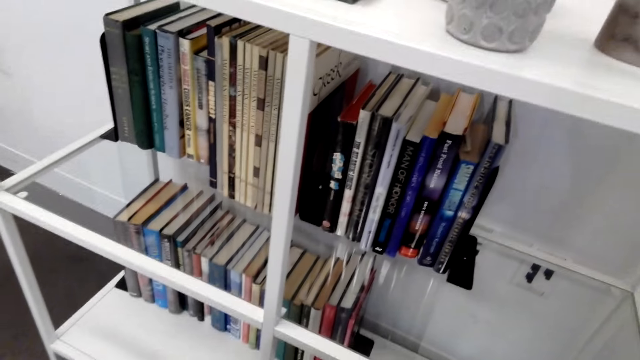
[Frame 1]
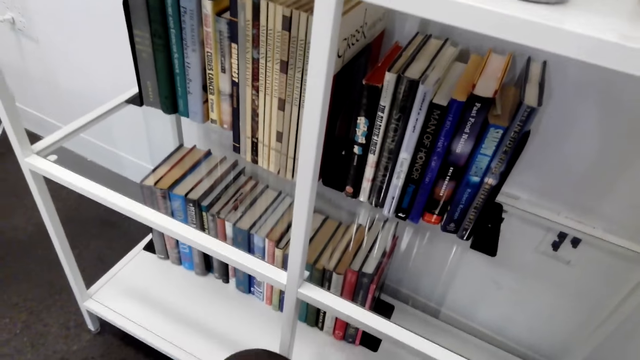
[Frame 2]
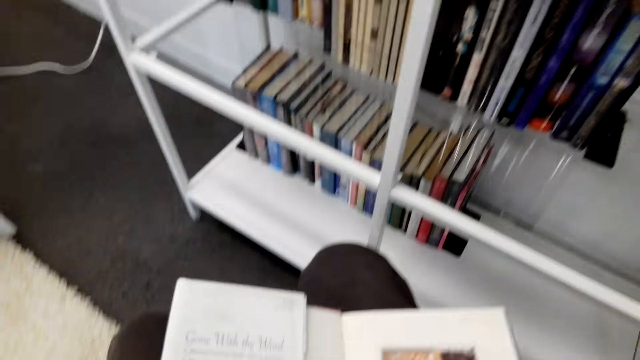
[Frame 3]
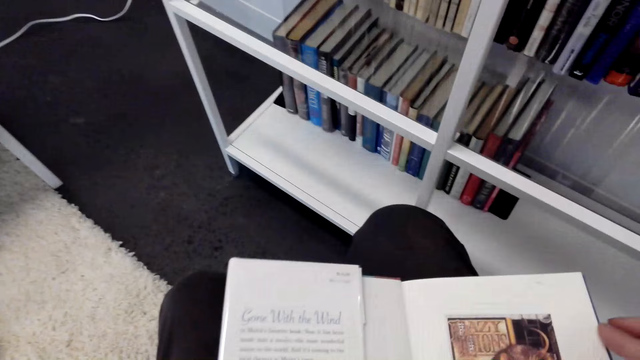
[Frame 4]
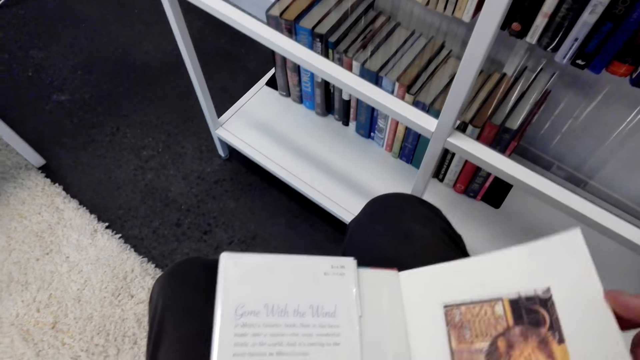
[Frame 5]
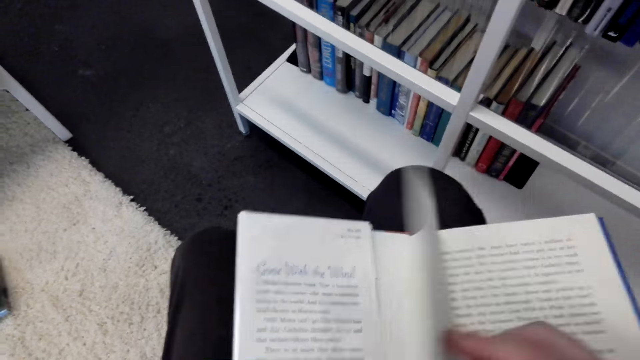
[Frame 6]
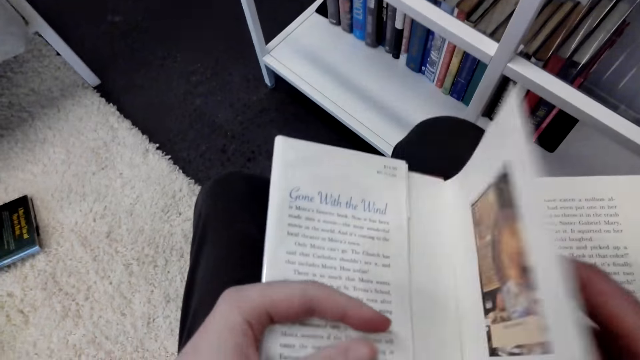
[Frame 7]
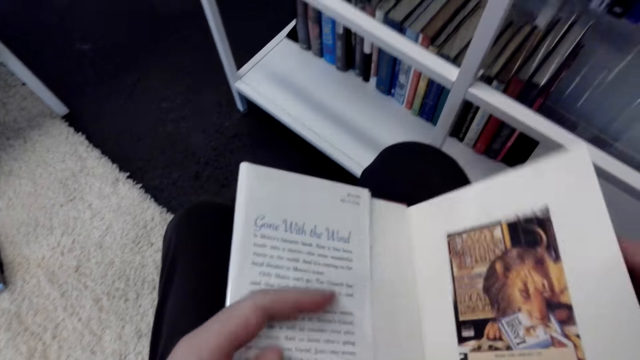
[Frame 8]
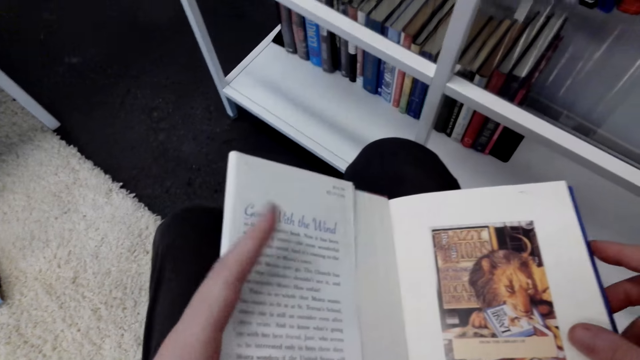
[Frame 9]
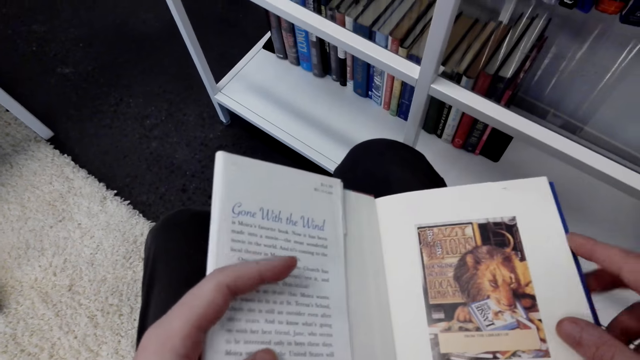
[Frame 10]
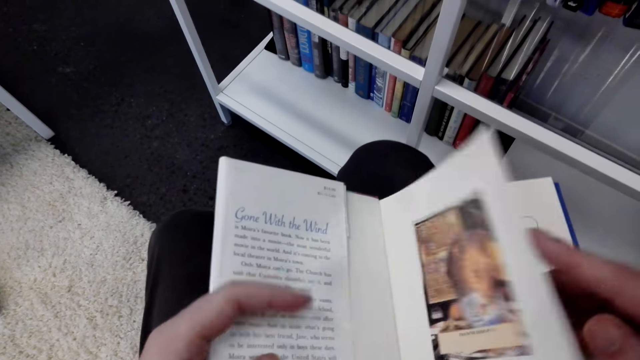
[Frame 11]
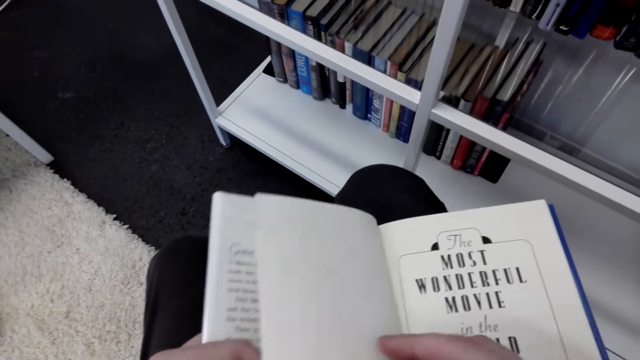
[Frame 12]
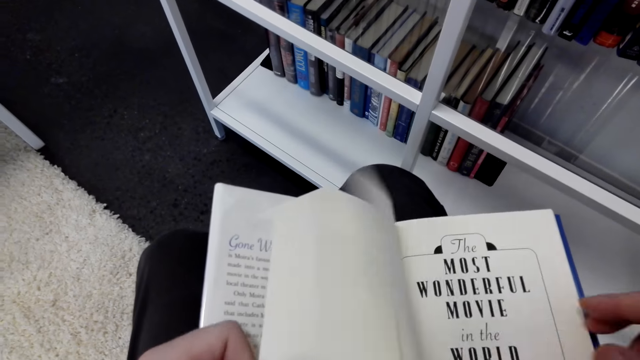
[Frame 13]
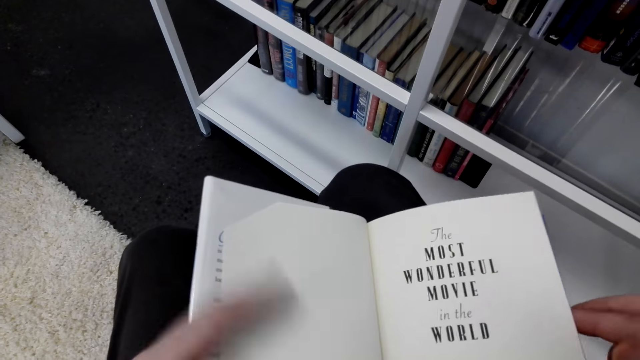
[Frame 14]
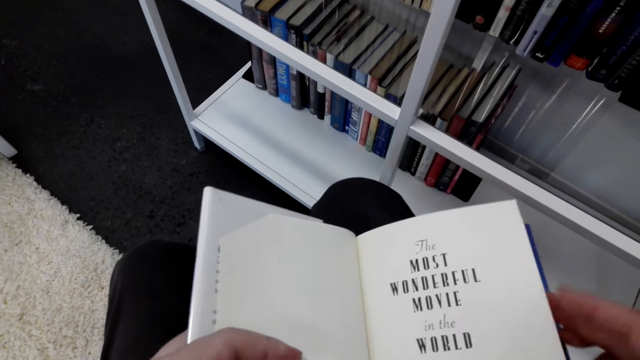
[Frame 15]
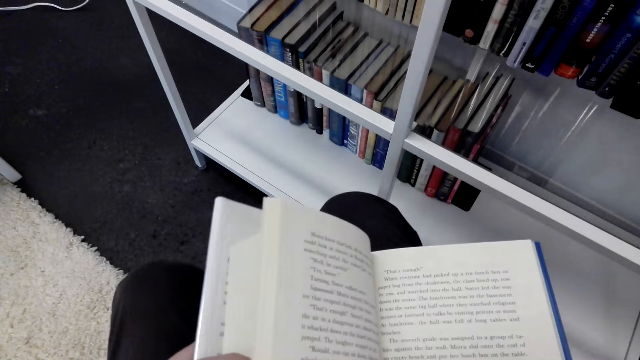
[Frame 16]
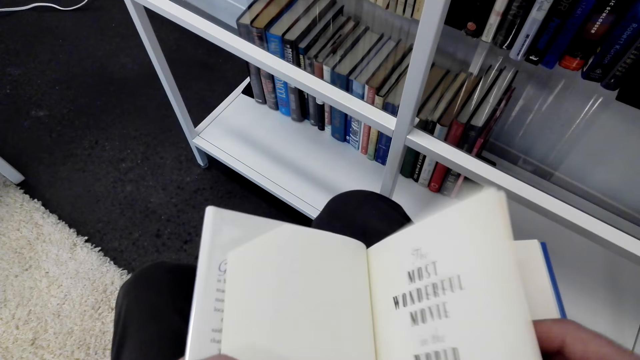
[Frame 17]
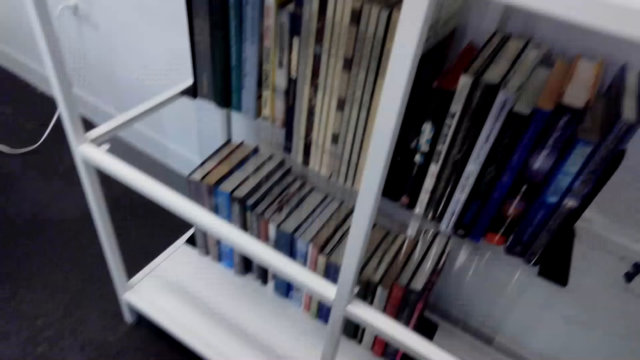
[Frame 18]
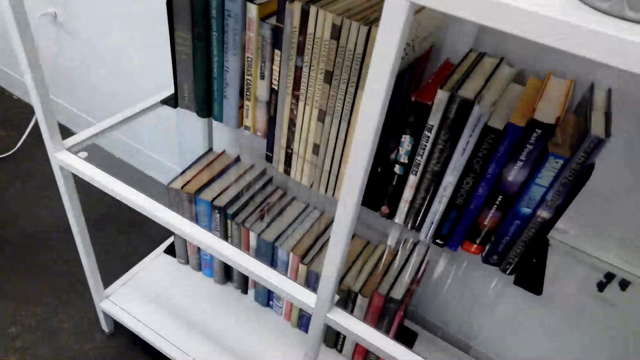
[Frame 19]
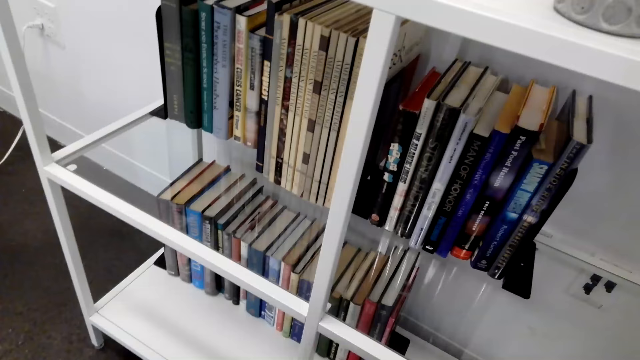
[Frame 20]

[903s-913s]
The camera wearer stares at the book. They open the pages of the book. They read the book.

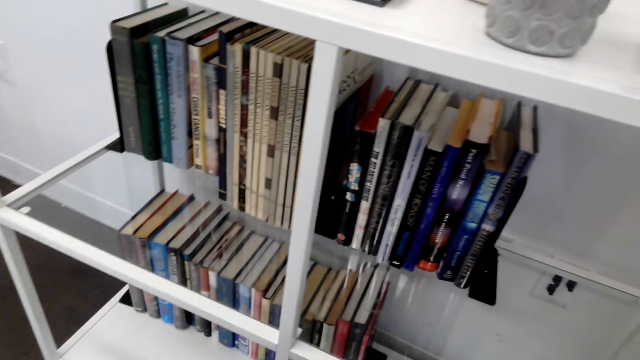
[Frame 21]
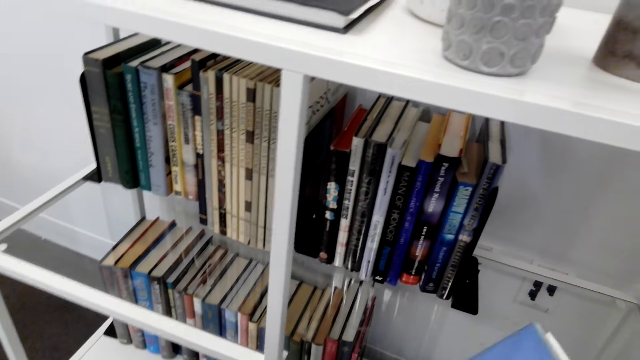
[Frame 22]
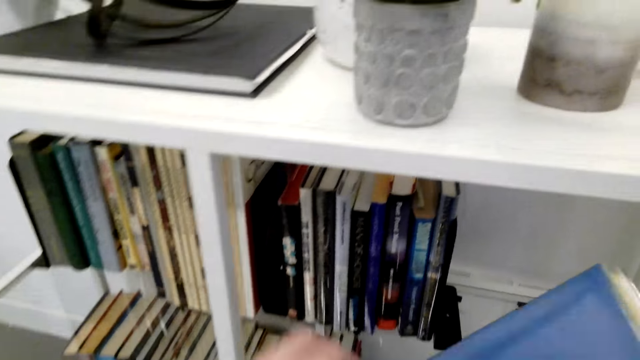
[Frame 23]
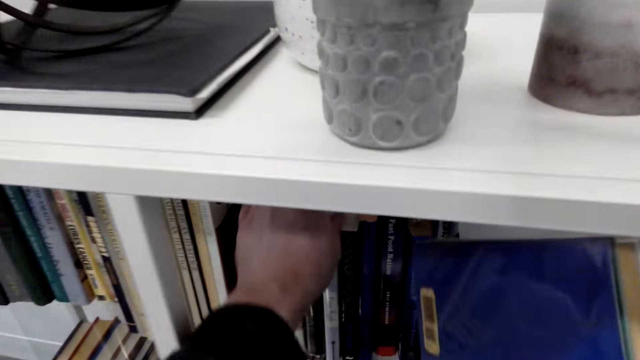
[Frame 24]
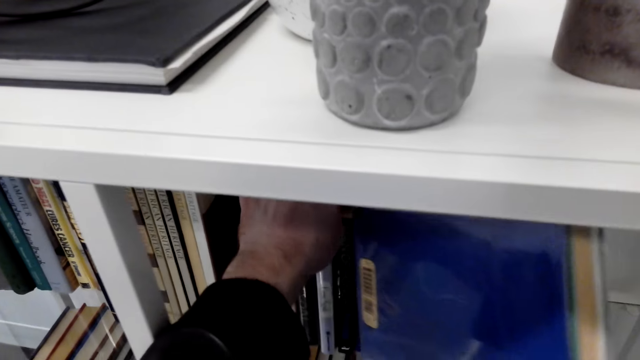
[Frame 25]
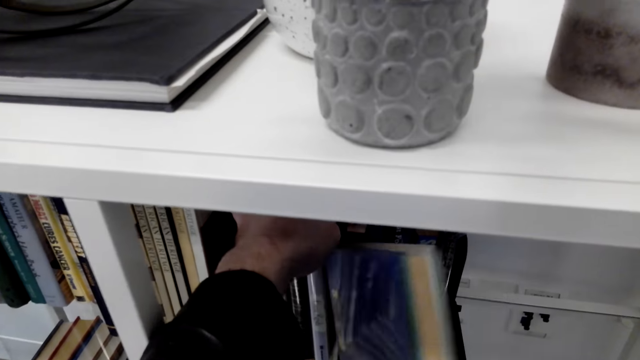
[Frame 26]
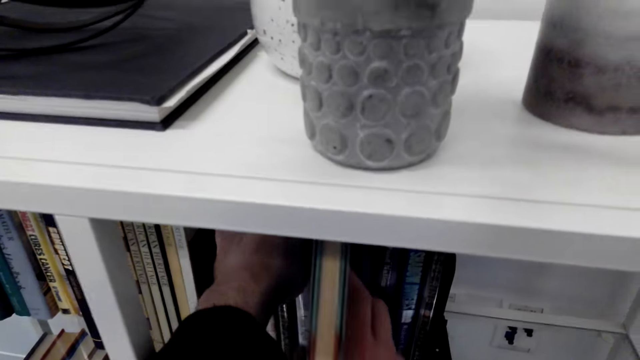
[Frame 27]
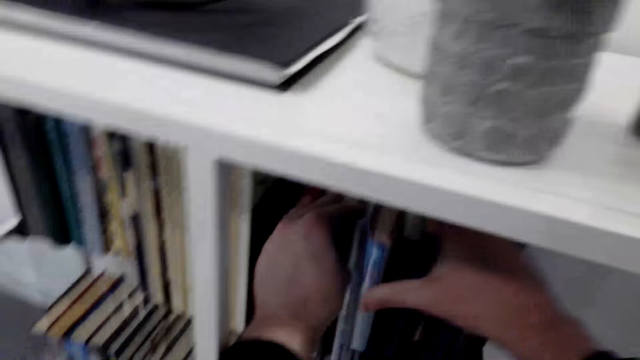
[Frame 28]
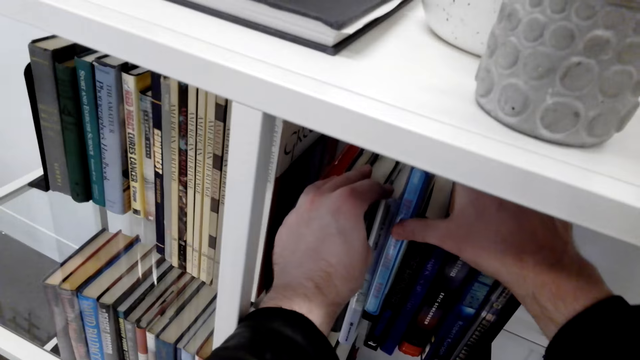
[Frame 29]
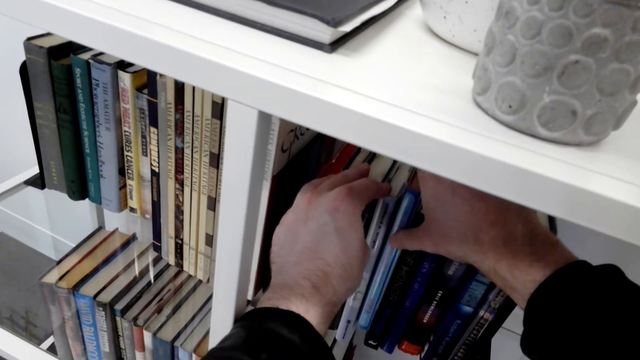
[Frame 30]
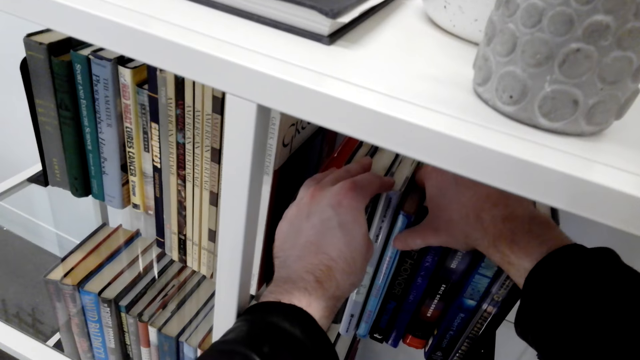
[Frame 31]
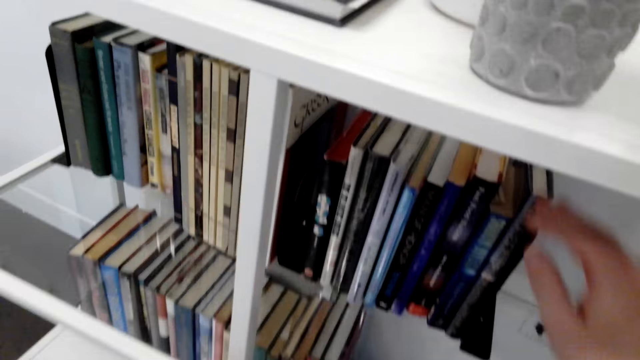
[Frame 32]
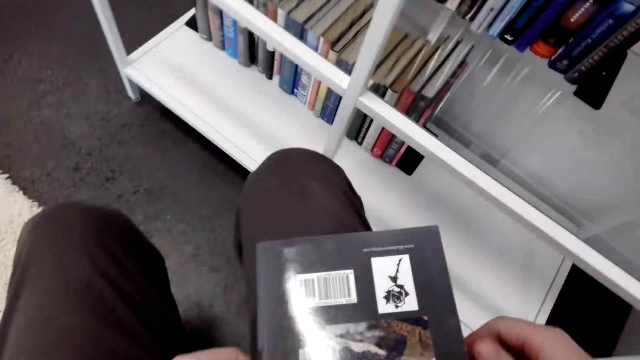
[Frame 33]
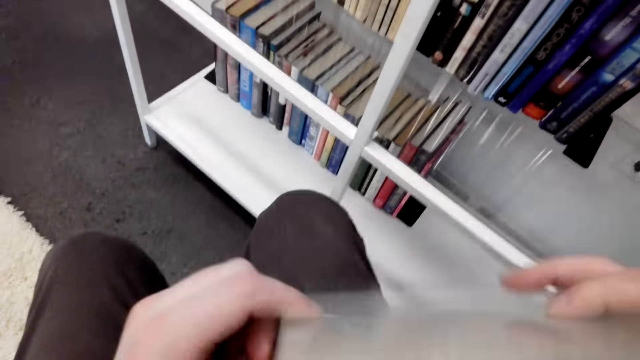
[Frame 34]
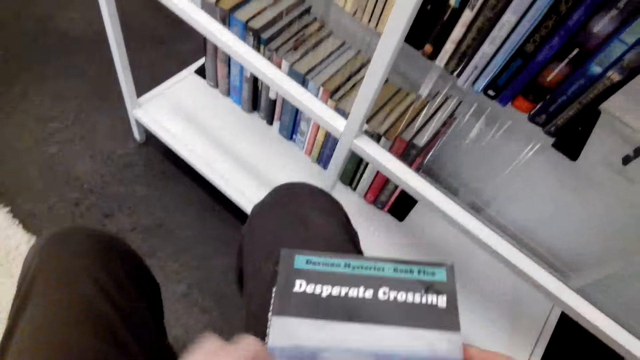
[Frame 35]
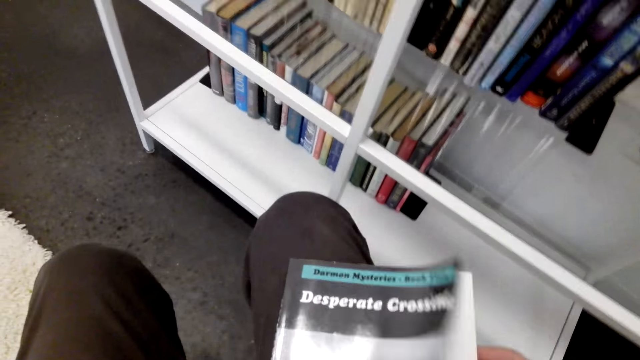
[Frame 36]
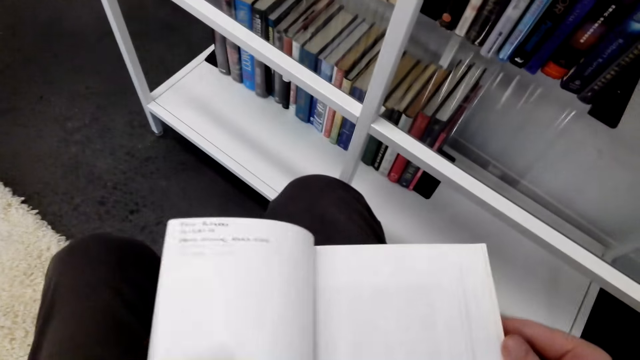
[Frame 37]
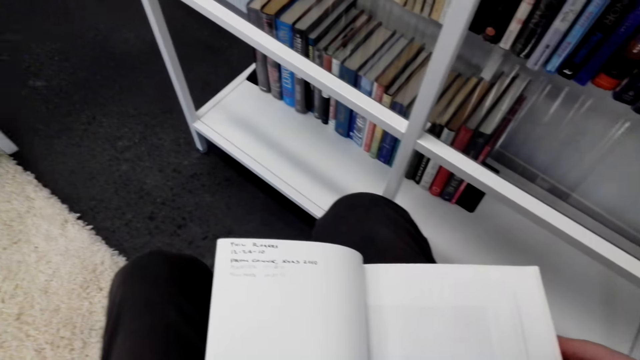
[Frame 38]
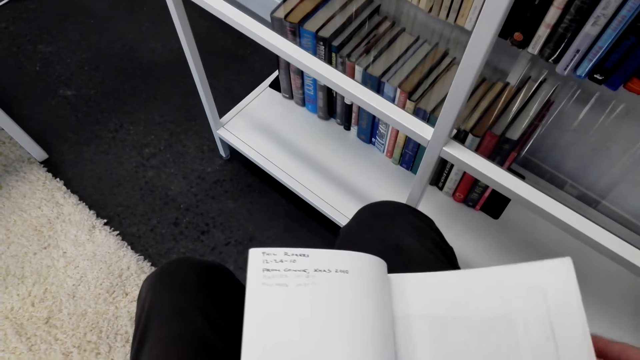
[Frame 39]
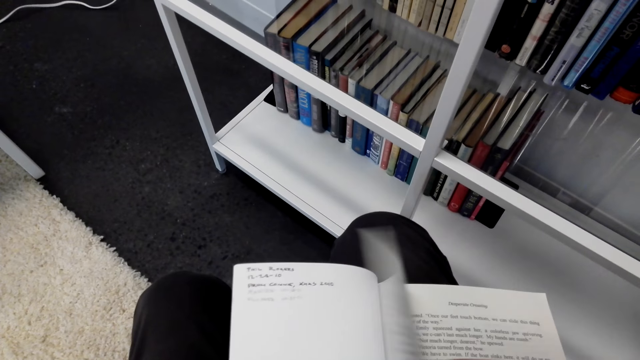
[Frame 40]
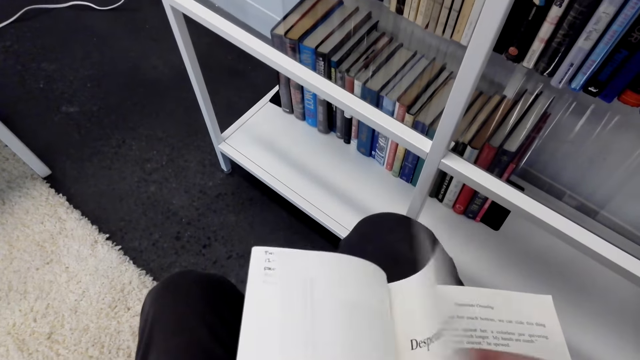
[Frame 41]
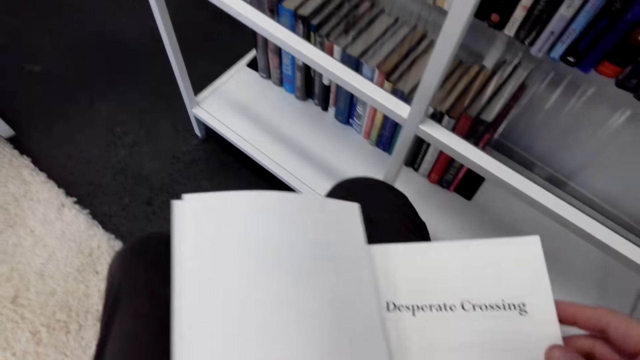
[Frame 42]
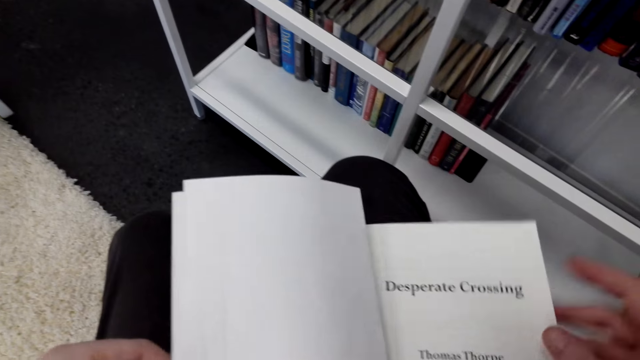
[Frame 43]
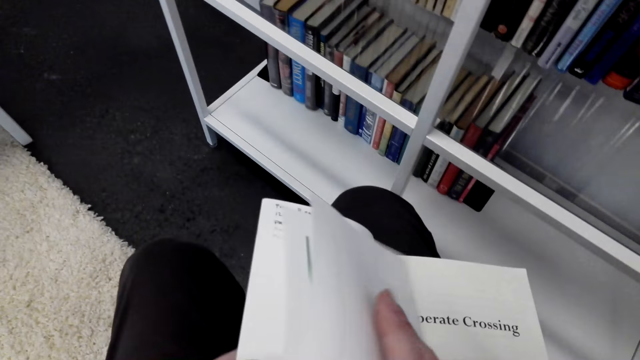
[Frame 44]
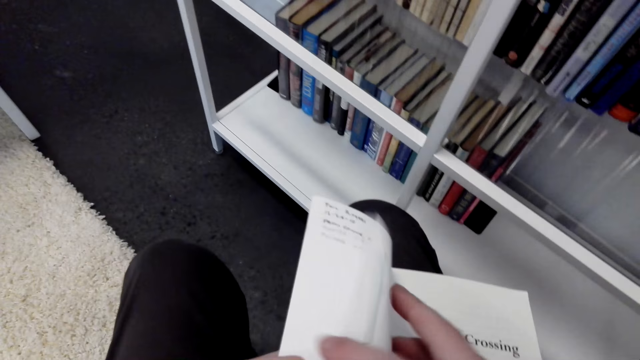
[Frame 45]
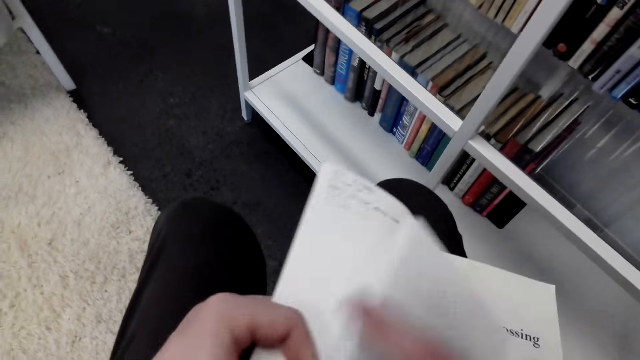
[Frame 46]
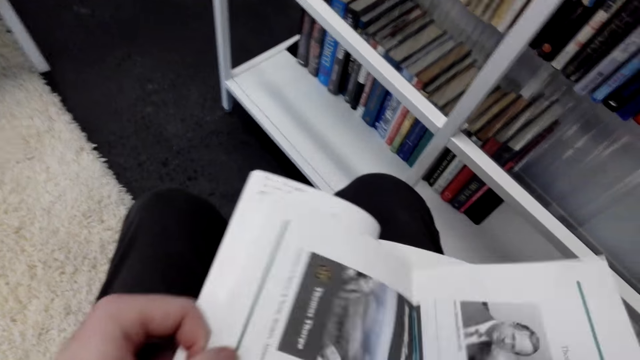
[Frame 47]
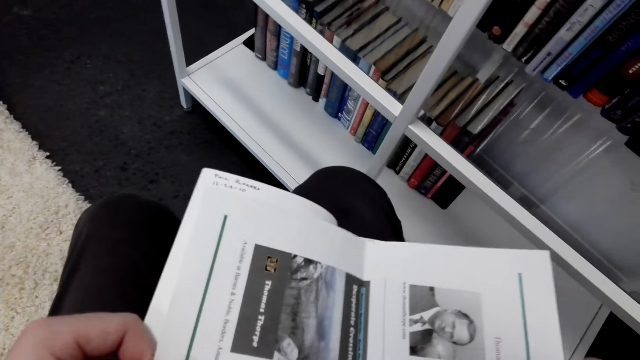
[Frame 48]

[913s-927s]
The camera wearer puts the book on the shelf. They hold a book and open the pages of the book.
